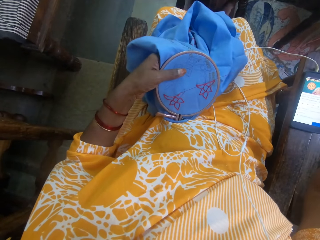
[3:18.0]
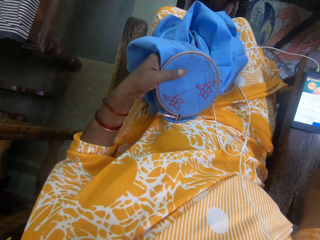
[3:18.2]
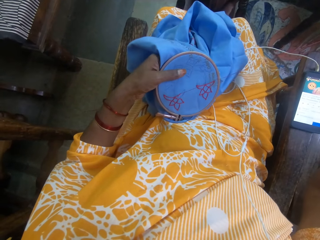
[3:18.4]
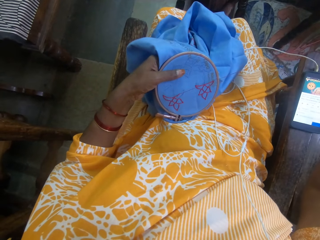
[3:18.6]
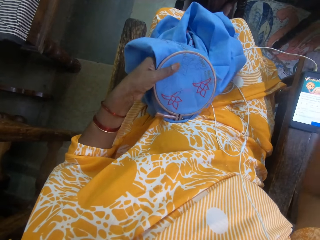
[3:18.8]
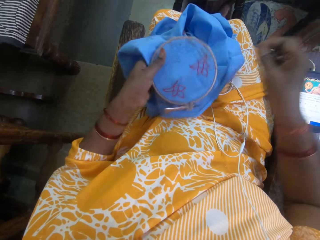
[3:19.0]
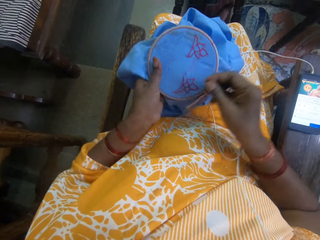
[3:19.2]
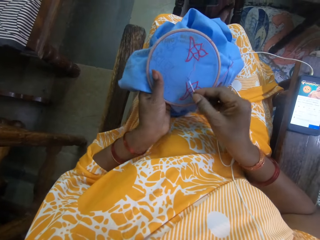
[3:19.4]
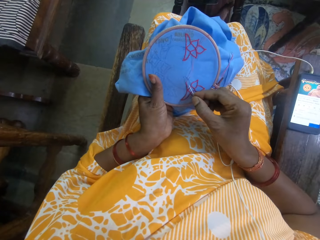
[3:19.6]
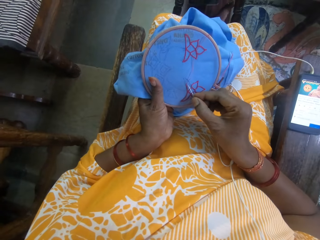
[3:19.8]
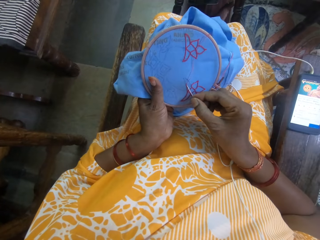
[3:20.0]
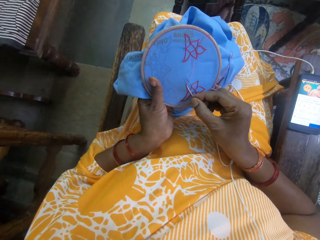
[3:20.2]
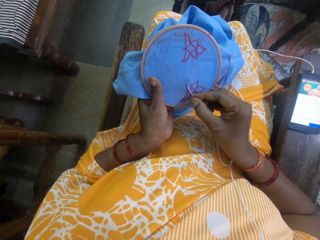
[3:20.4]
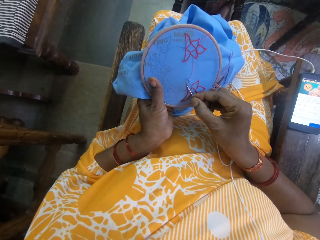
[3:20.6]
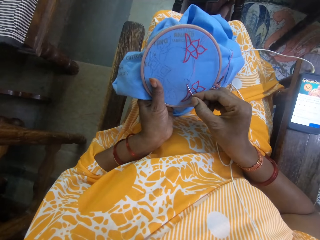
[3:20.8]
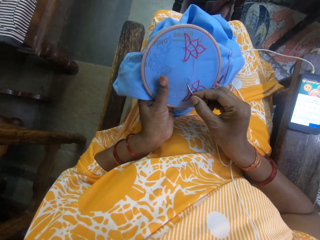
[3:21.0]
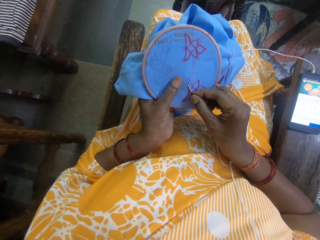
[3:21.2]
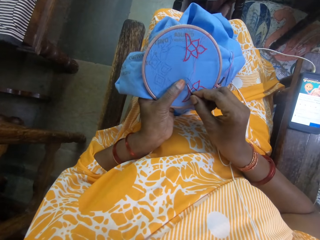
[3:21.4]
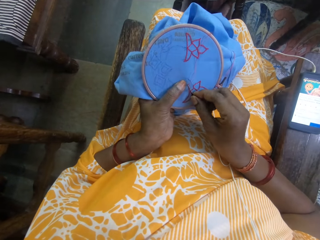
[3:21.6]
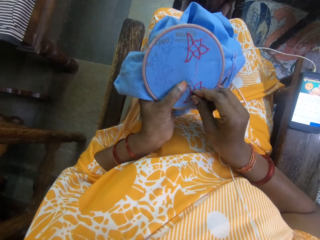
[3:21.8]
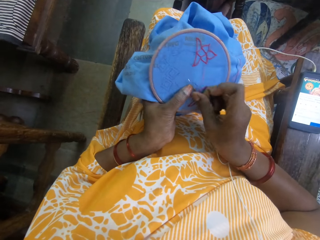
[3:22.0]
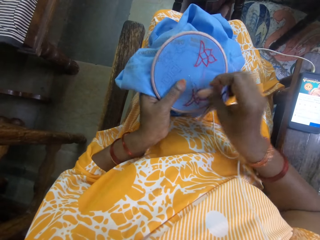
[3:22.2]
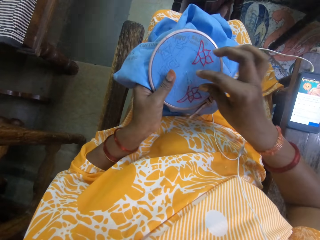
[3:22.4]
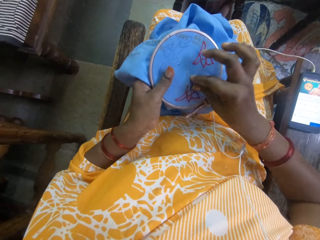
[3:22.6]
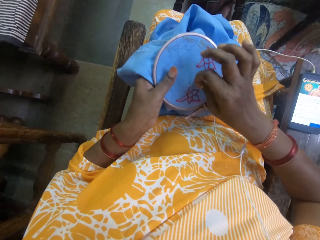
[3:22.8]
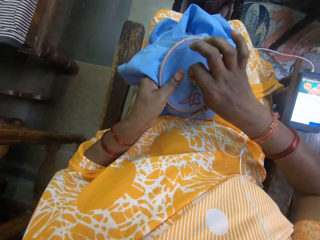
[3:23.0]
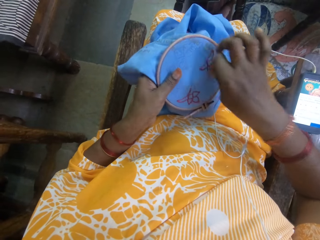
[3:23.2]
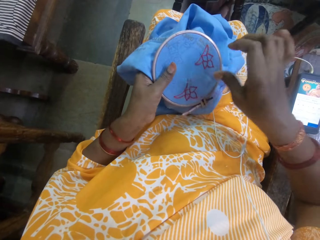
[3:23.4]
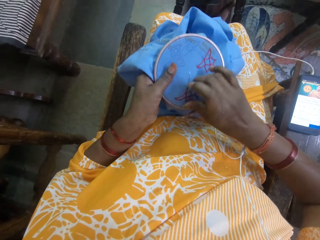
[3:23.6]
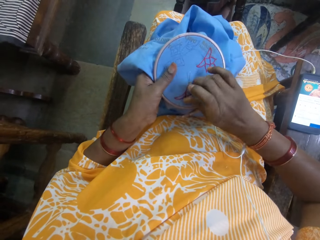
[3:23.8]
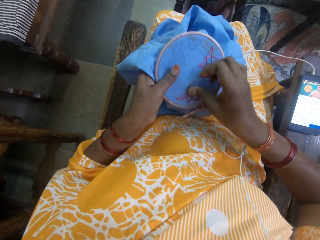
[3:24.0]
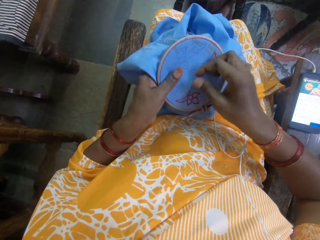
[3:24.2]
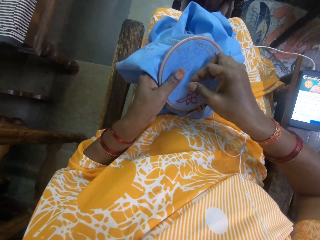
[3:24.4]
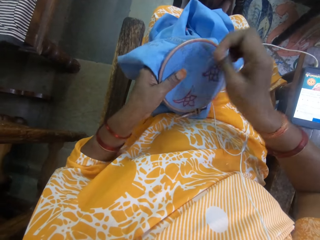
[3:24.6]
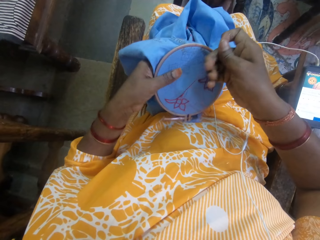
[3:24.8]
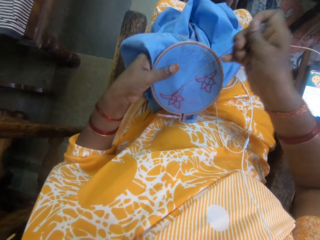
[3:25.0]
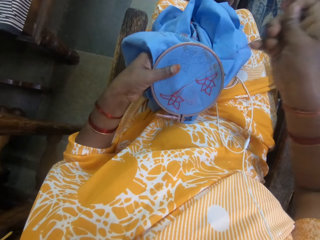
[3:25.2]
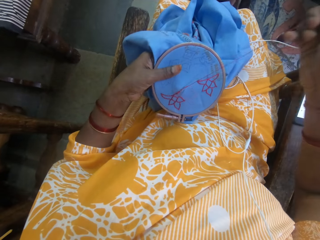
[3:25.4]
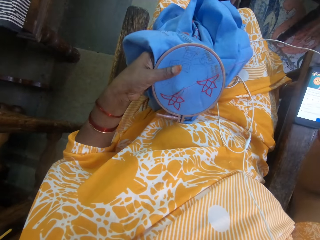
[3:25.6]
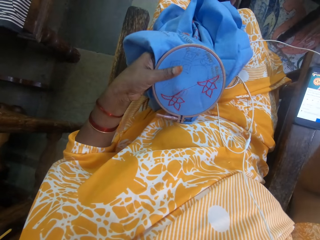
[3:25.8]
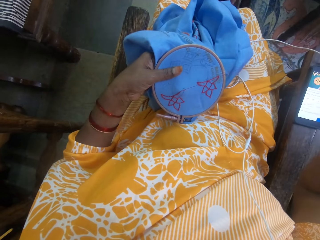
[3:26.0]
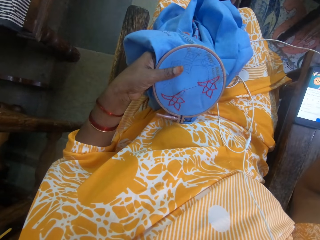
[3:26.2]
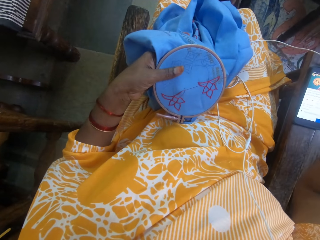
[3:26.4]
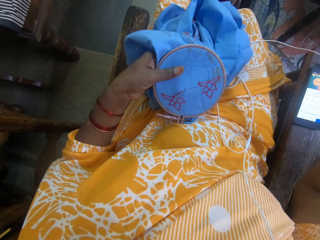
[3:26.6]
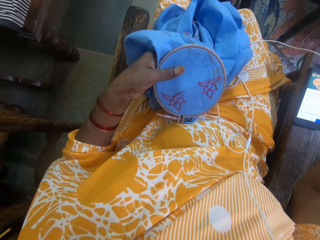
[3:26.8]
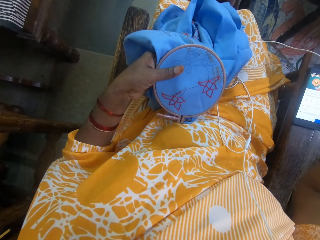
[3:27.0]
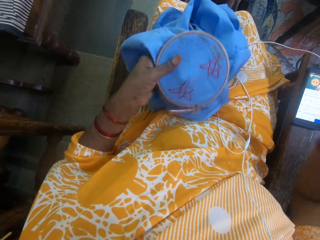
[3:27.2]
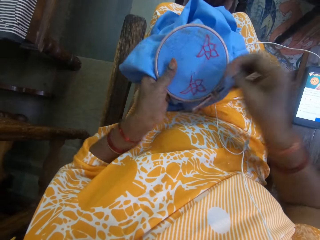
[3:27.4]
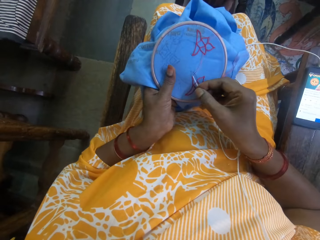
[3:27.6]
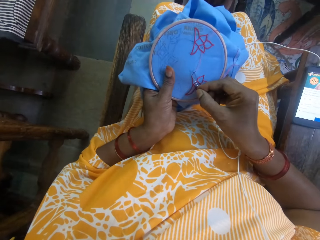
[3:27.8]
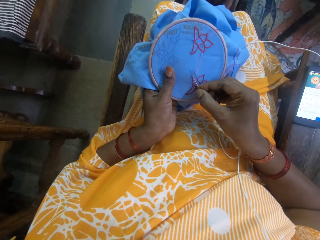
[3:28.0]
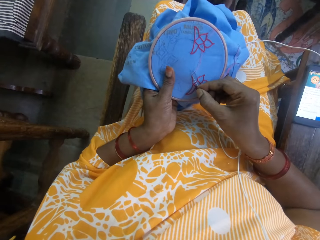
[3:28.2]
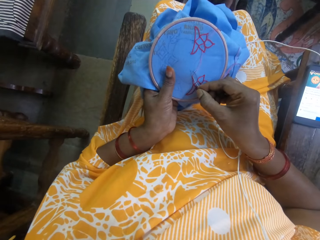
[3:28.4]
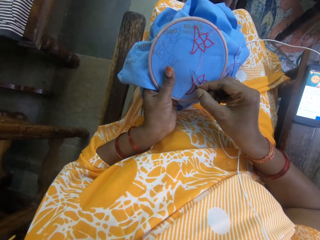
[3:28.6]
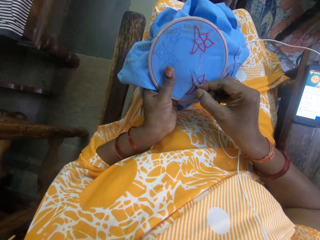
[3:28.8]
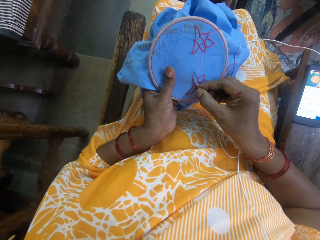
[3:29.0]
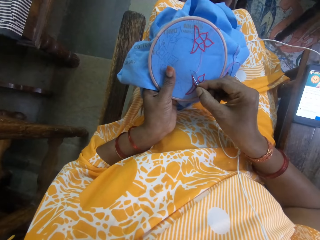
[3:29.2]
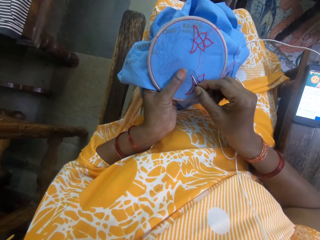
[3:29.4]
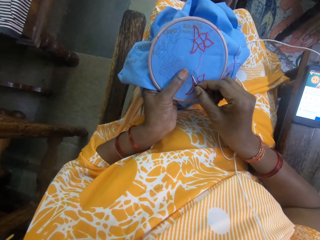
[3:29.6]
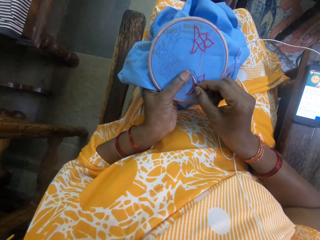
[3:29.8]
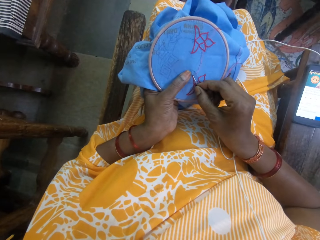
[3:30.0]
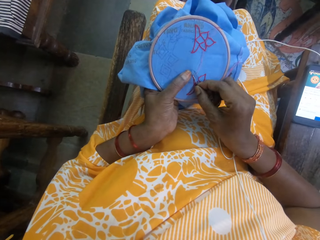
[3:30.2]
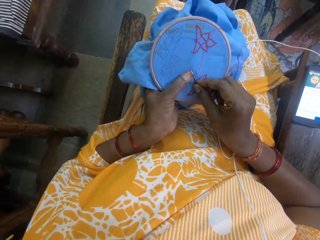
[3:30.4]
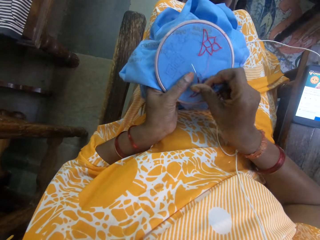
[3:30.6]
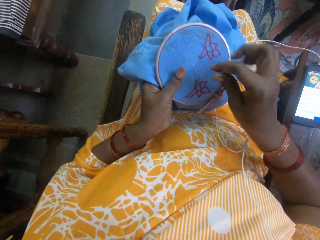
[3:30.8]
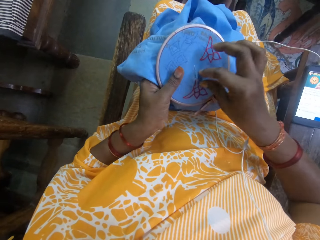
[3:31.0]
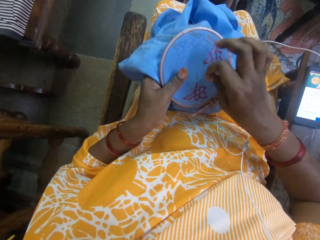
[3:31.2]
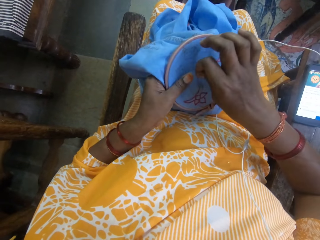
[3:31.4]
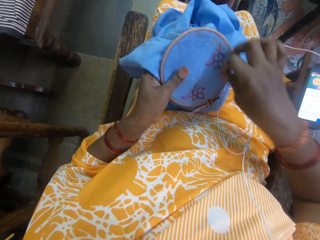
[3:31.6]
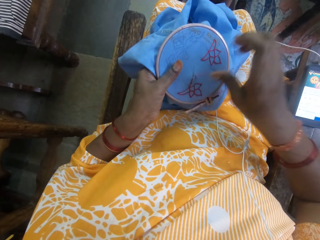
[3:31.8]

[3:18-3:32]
The camera wearer sews the cloth with a needle. They pull the thread. They sew the cloth with the needle.

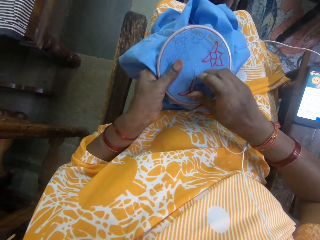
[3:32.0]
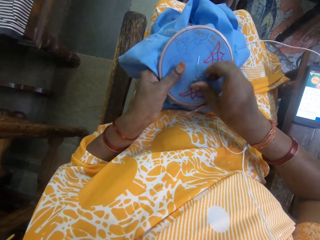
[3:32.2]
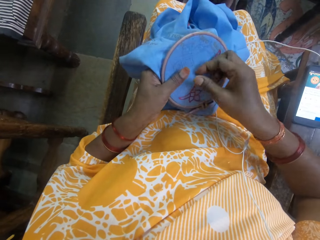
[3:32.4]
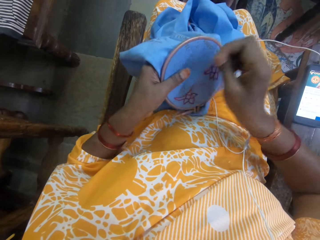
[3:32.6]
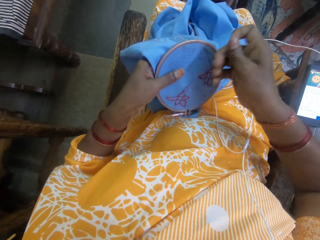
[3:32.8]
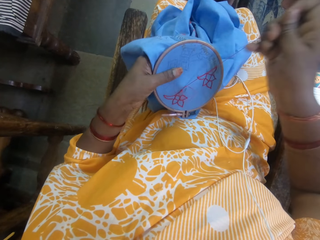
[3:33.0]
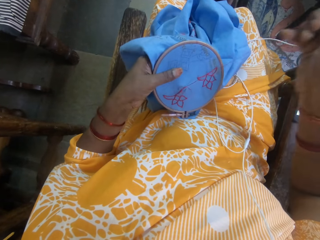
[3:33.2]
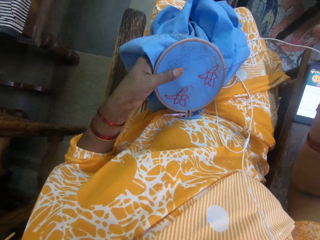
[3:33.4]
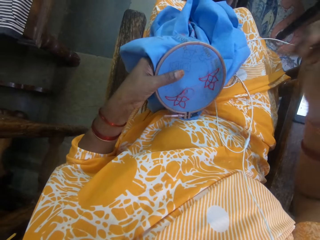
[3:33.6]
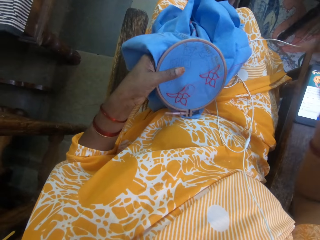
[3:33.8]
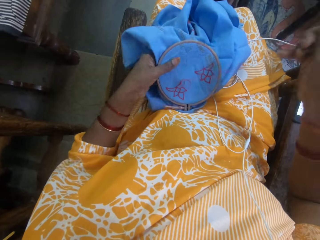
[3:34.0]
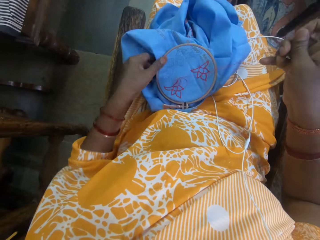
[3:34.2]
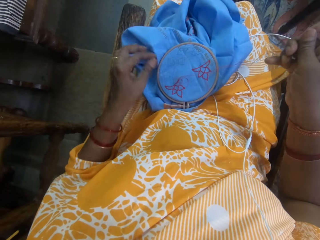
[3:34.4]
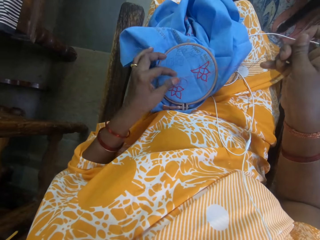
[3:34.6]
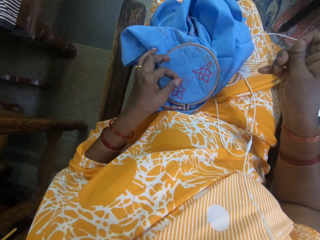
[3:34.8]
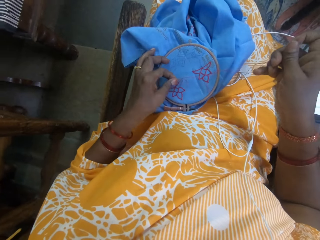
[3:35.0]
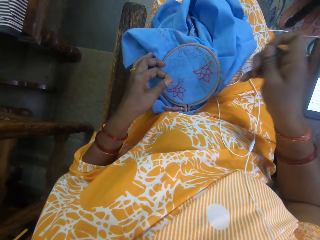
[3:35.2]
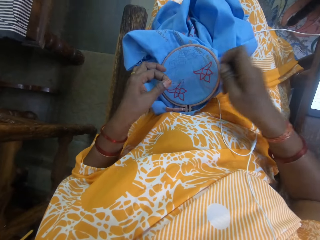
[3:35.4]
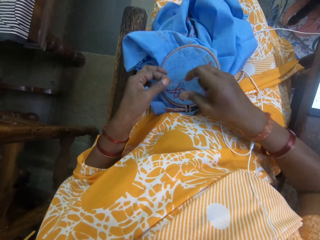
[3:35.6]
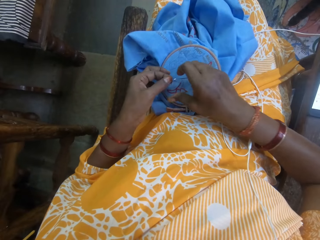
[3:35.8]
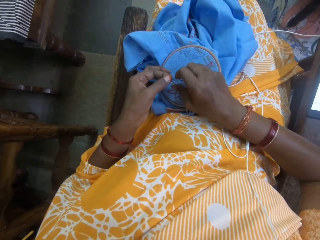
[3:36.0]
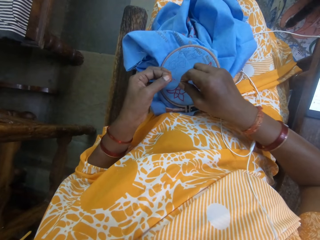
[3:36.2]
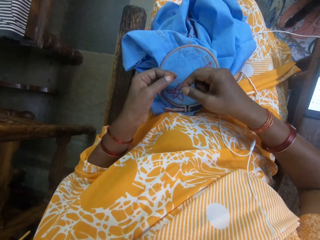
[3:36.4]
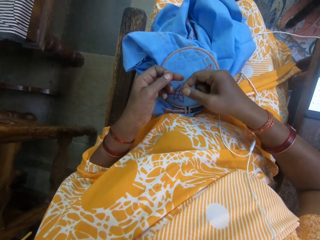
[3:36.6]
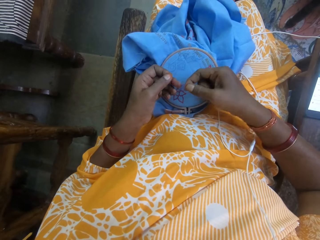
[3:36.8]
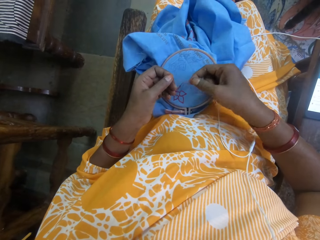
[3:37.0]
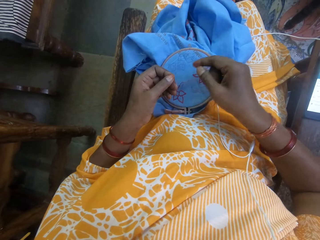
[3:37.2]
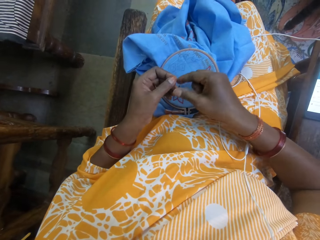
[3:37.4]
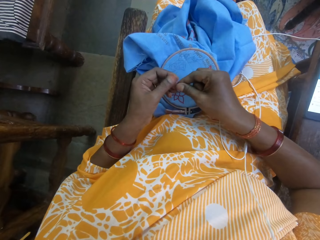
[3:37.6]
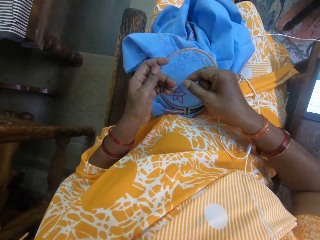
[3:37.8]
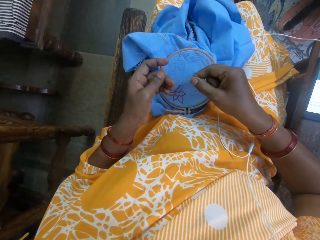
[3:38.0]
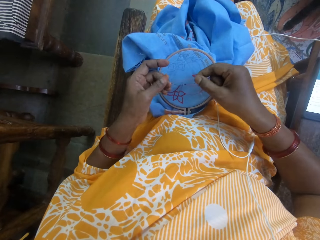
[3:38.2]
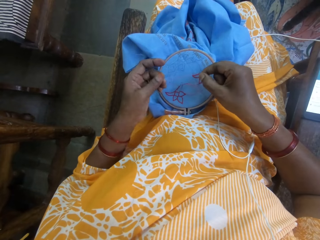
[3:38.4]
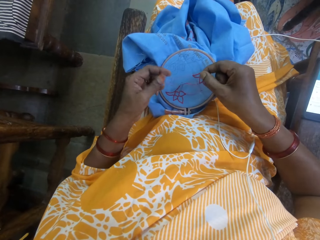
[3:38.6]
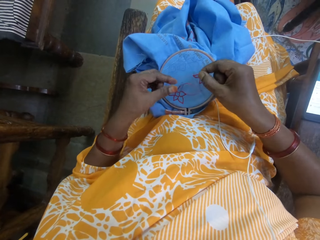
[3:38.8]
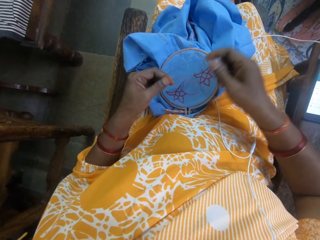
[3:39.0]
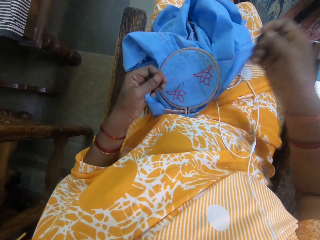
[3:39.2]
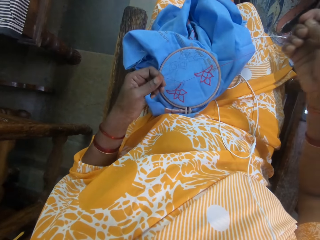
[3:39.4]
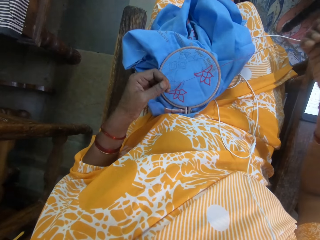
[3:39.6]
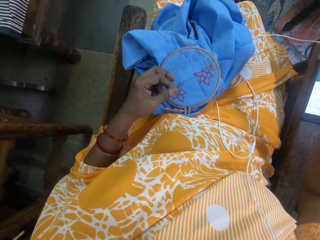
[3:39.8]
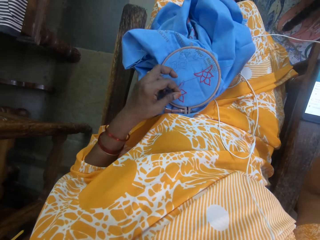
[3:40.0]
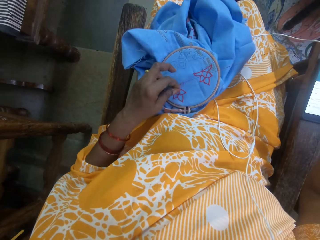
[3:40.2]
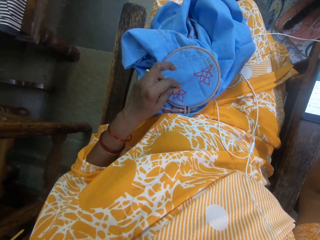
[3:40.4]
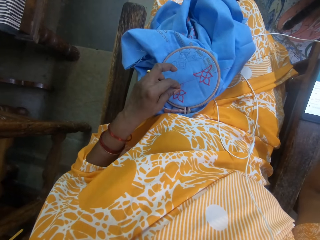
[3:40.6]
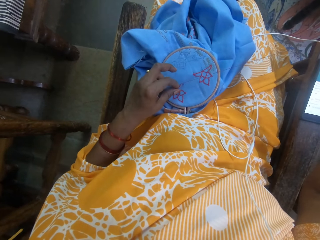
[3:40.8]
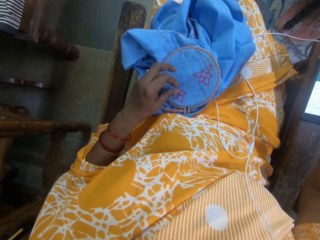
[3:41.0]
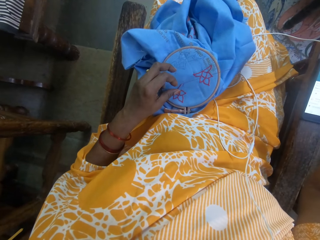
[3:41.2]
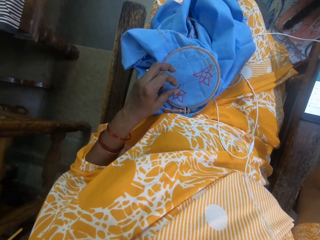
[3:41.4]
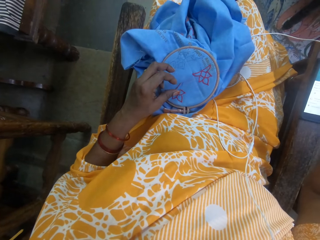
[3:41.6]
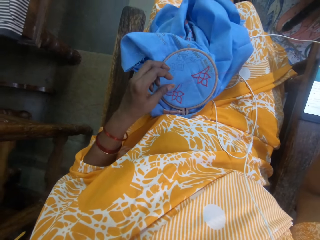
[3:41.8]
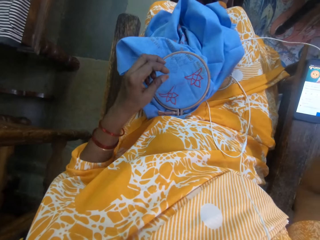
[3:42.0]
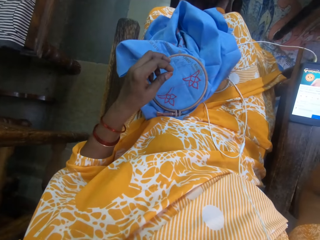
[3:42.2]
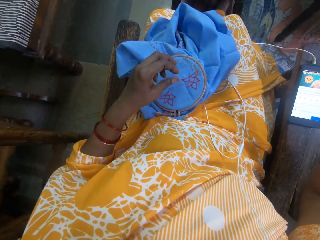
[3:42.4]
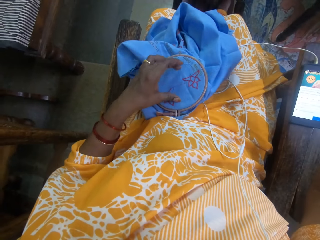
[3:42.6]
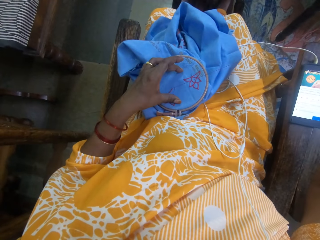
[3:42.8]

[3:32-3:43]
The camera wearer drops the fabric on her thigh with her left hand. She pulls the thread on the needle with both hands.
